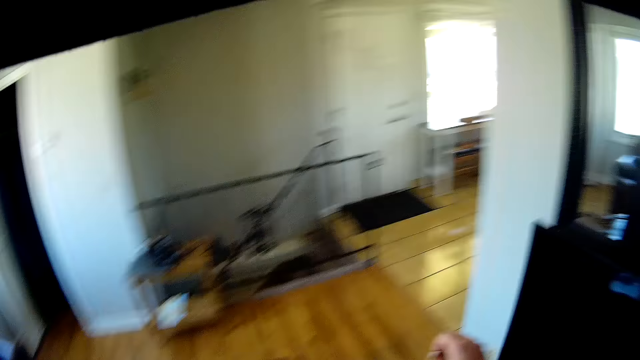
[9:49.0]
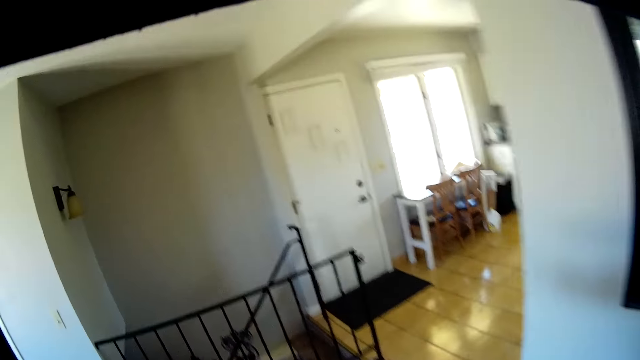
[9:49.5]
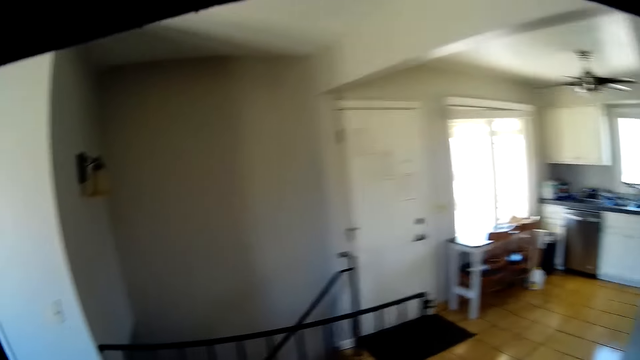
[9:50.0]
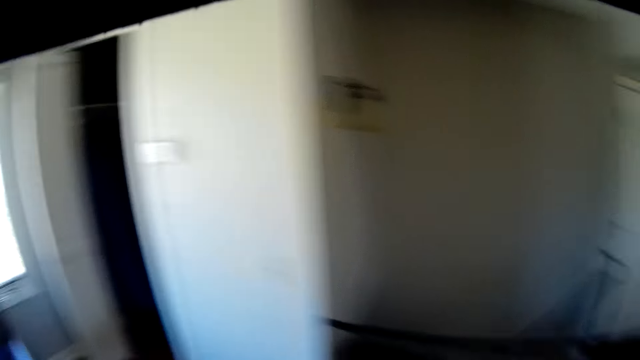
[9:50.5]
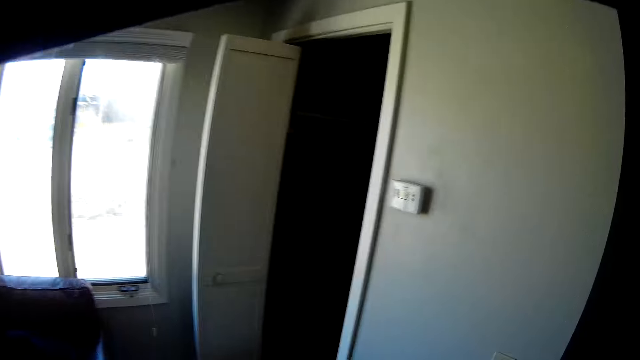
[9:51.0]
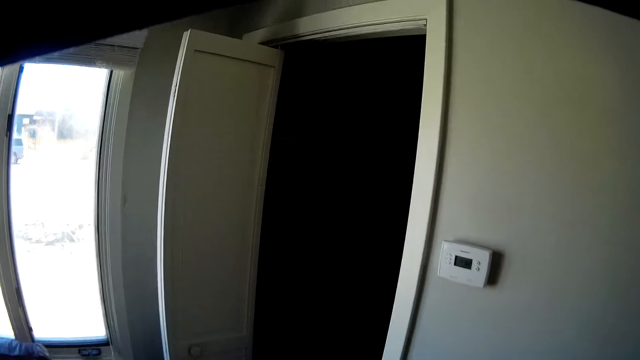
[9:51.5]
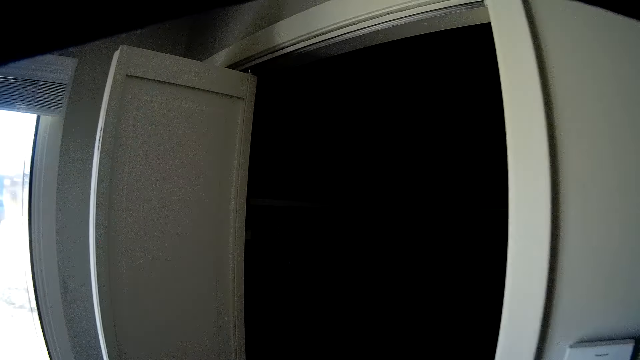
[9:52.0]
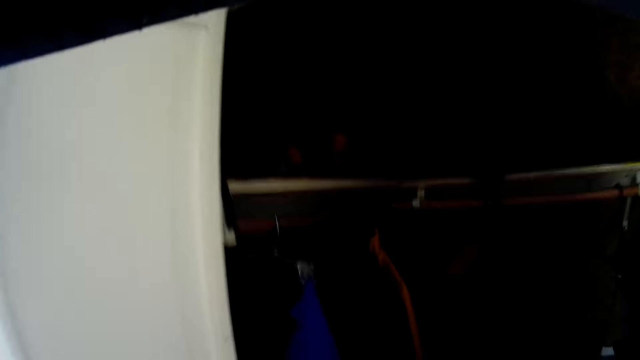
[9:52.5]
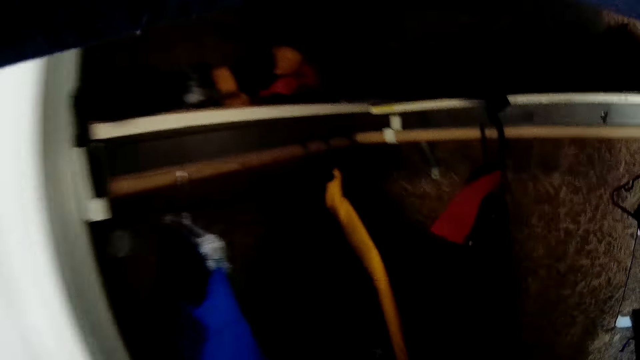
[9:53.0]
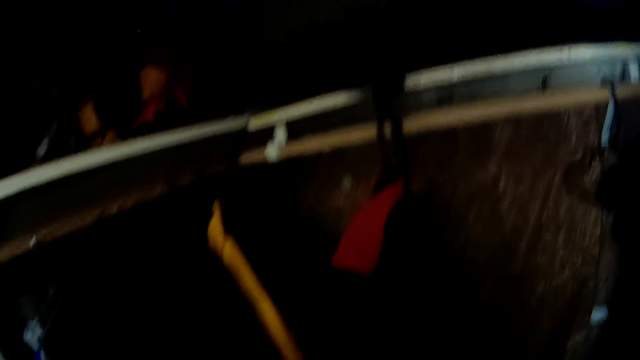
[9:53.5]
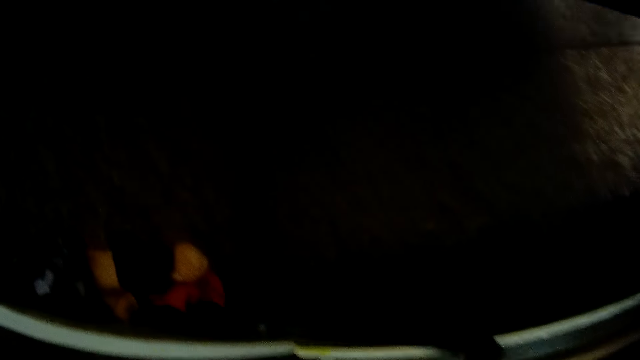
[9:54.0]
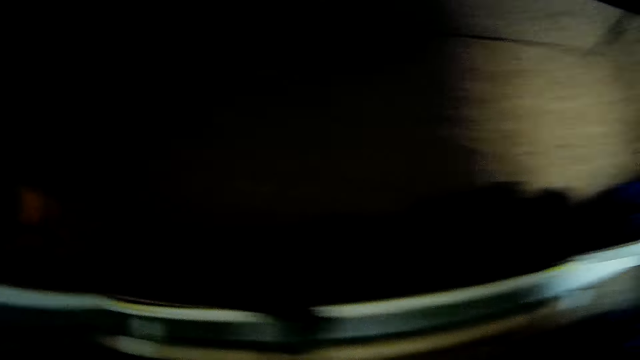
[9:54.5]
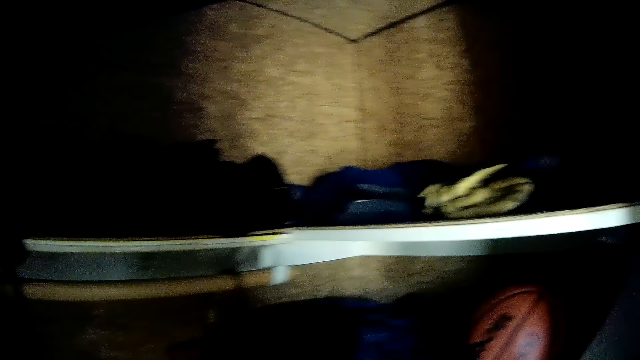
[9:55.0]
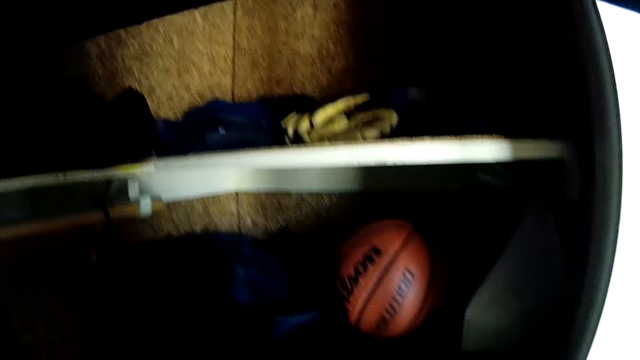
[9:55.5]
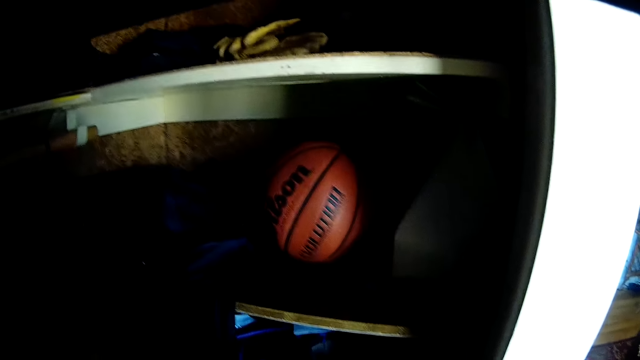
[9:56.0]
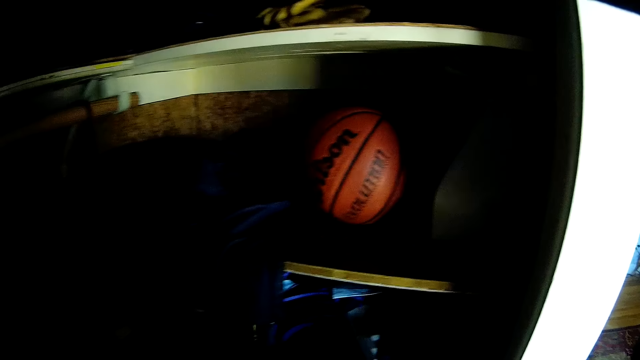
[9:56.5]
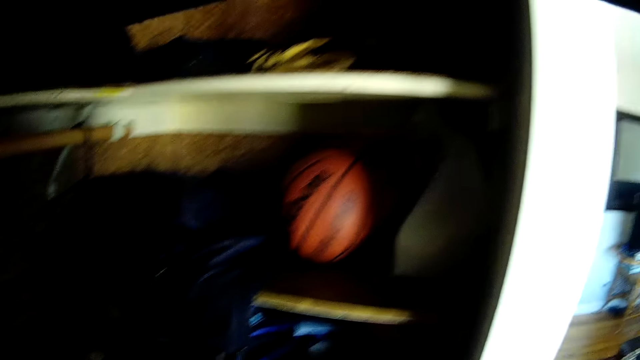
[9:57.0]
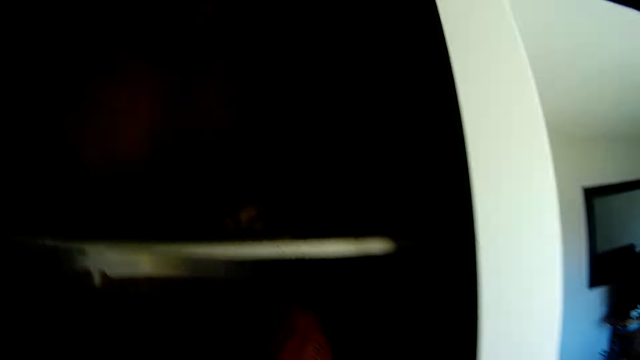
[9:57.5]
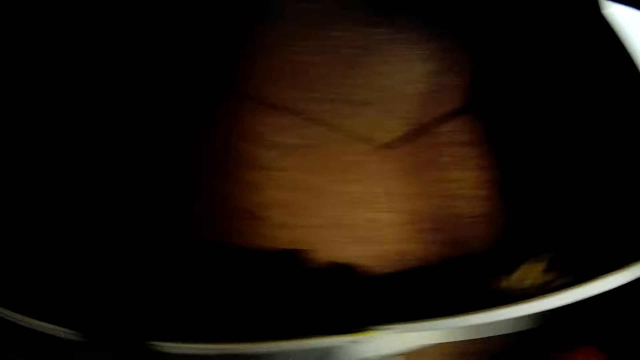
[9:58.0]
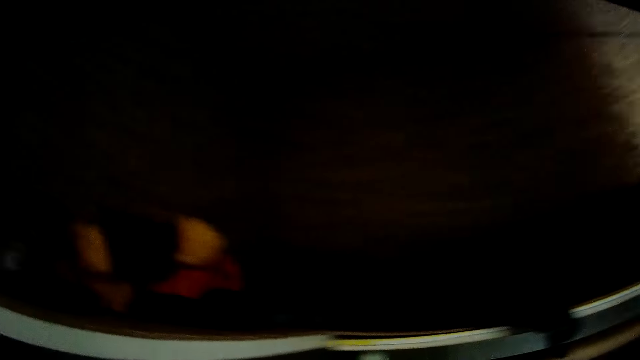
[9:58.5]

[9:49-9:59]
The camera wearer looks in the wardrobe.

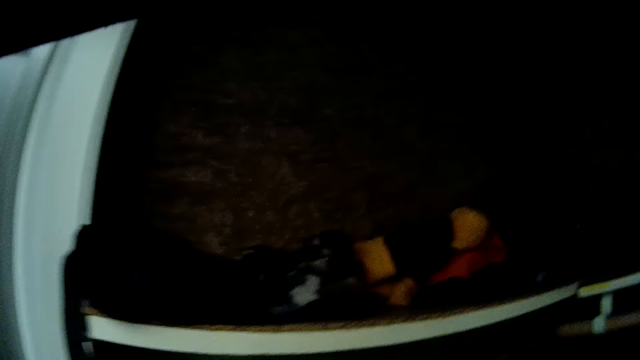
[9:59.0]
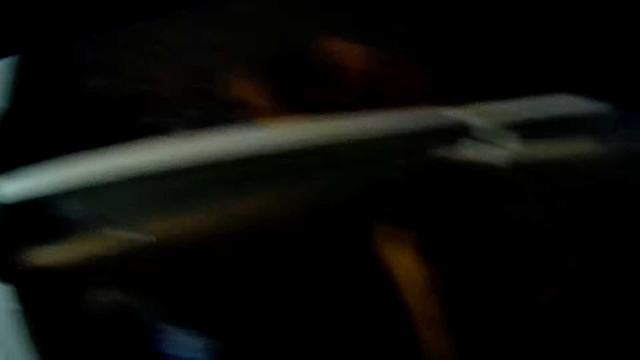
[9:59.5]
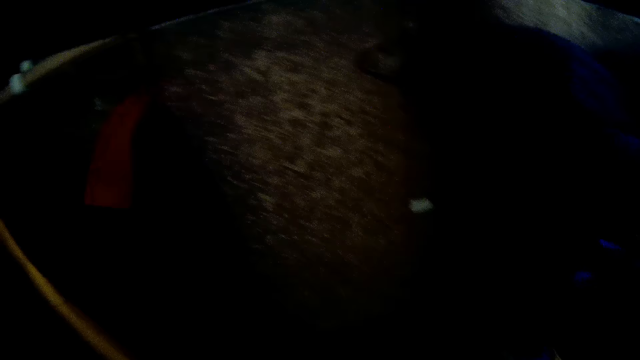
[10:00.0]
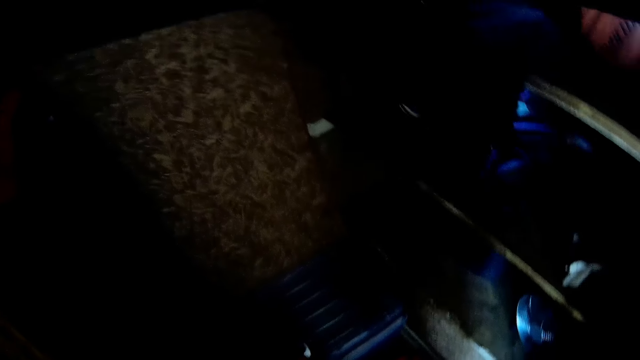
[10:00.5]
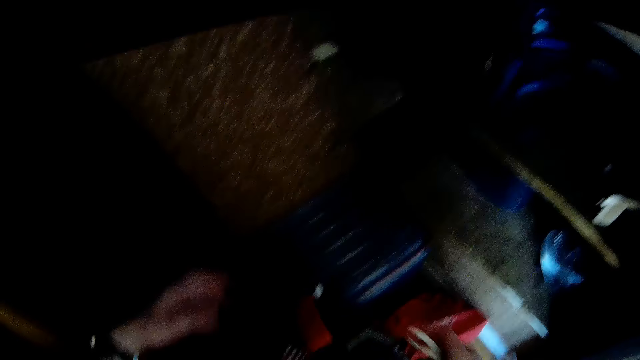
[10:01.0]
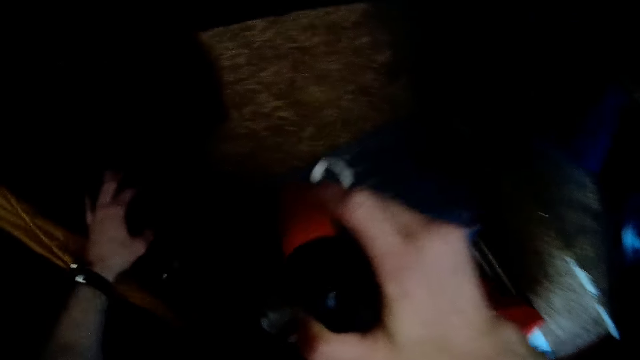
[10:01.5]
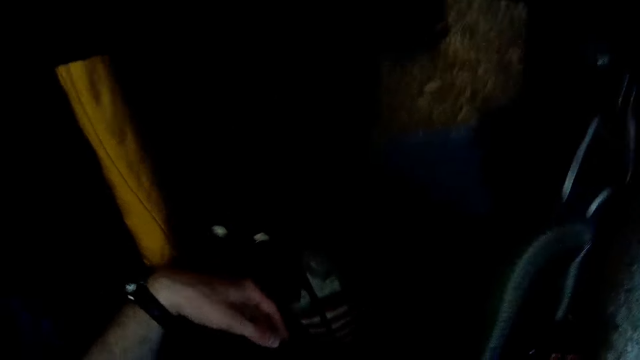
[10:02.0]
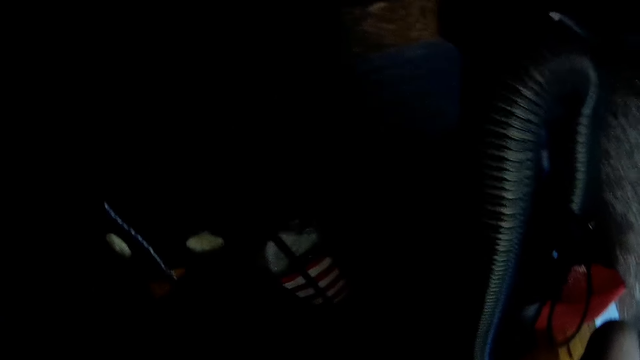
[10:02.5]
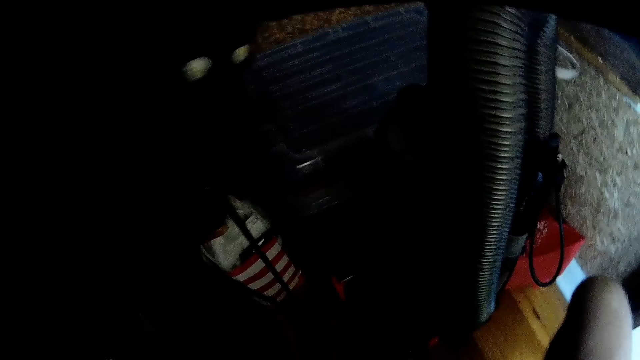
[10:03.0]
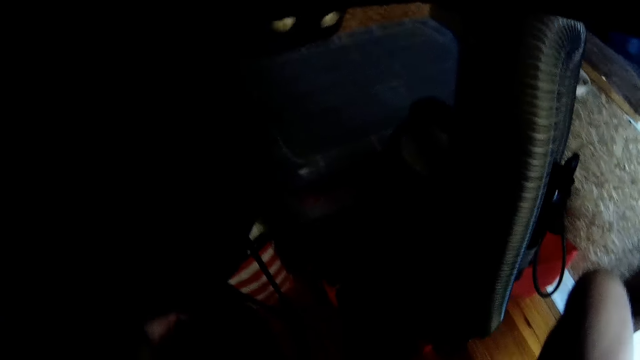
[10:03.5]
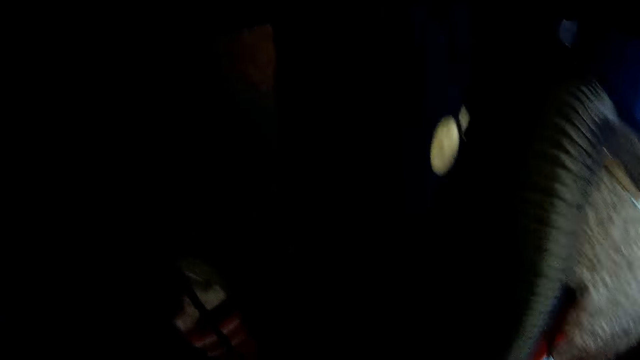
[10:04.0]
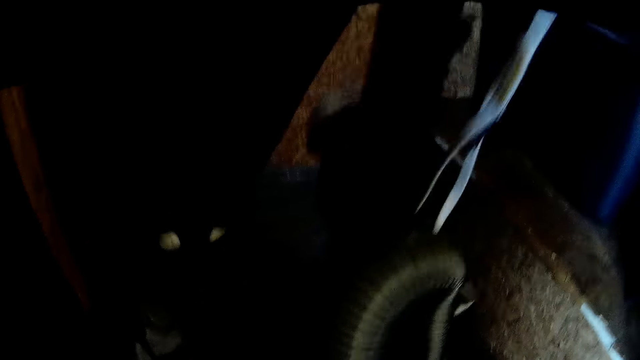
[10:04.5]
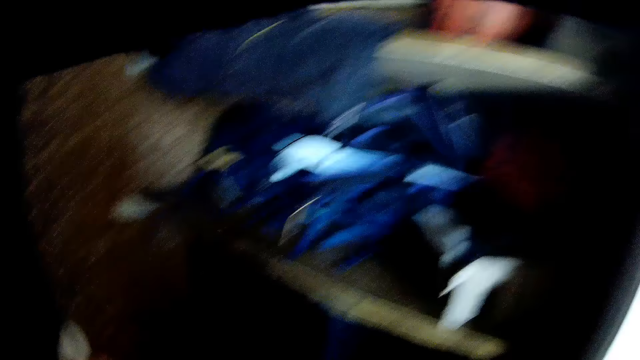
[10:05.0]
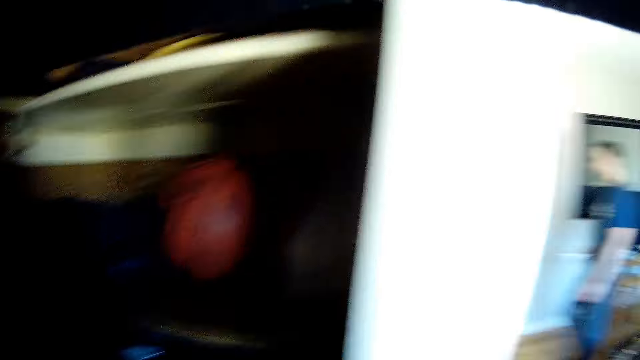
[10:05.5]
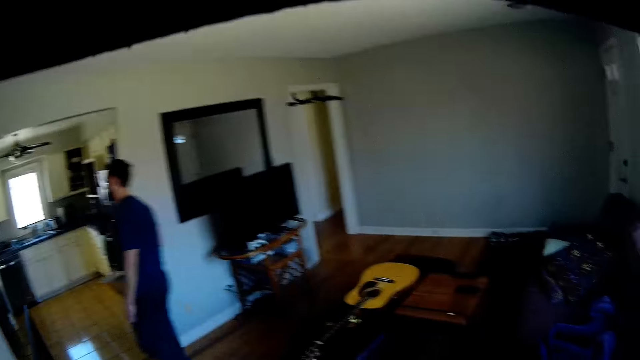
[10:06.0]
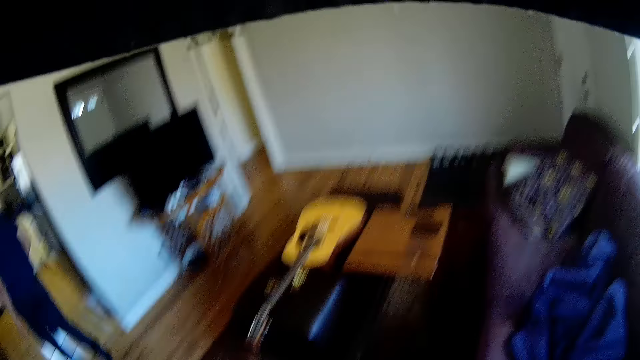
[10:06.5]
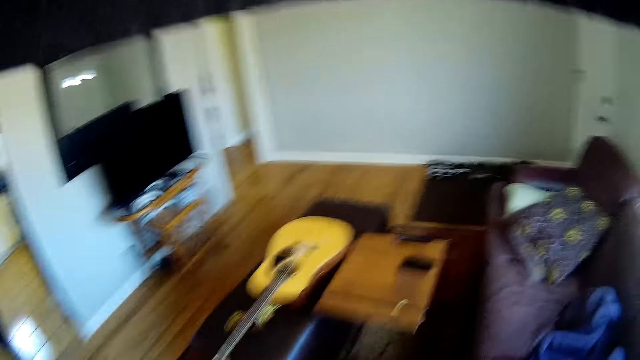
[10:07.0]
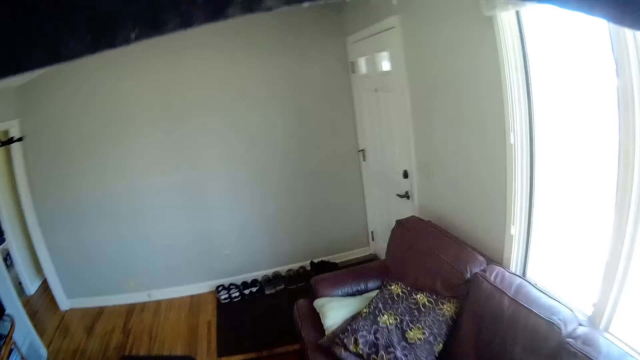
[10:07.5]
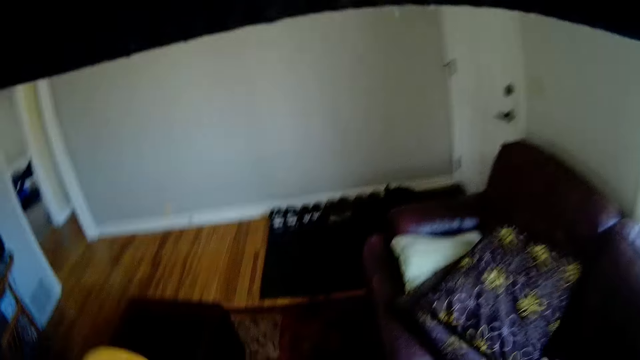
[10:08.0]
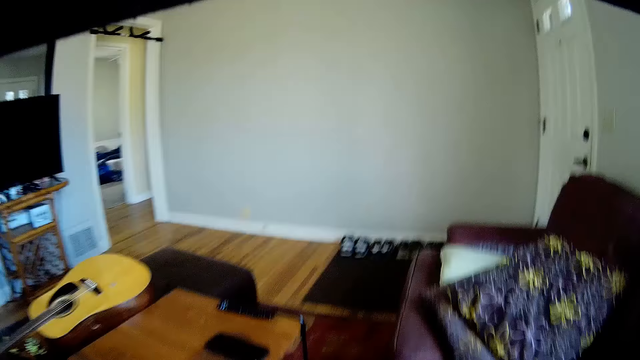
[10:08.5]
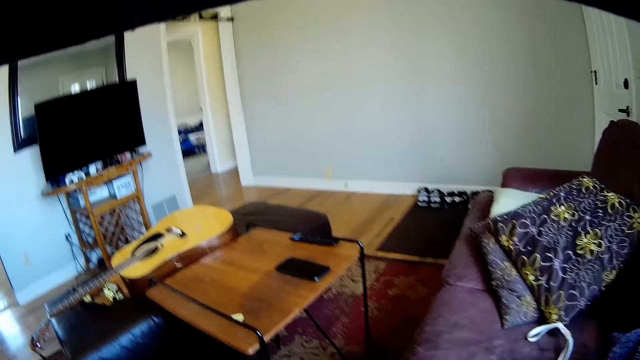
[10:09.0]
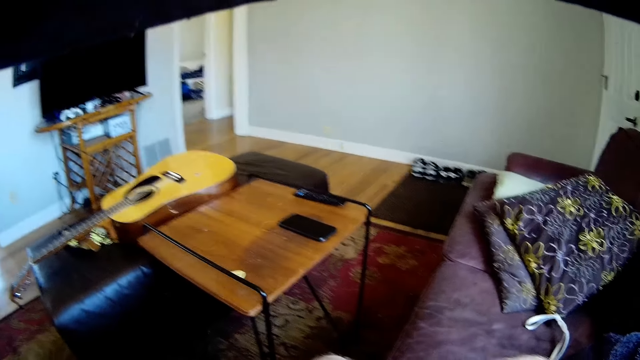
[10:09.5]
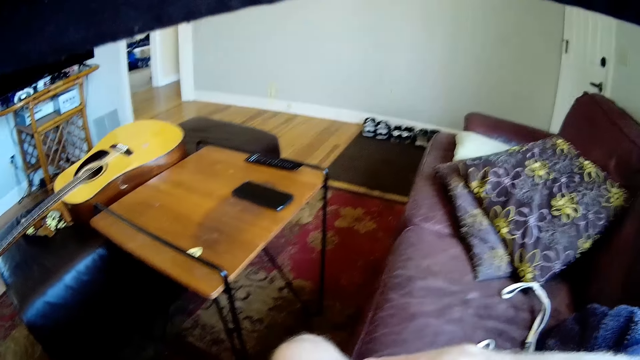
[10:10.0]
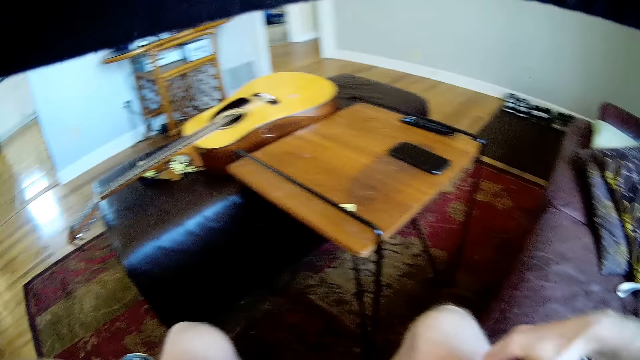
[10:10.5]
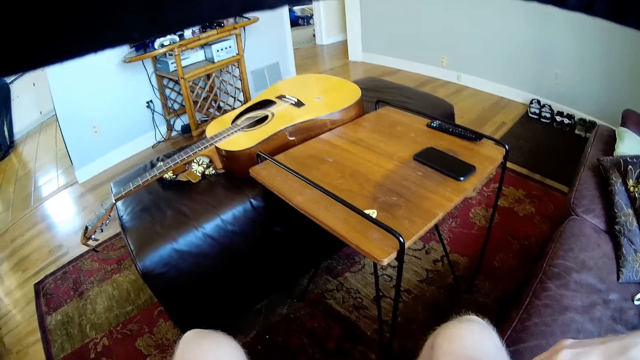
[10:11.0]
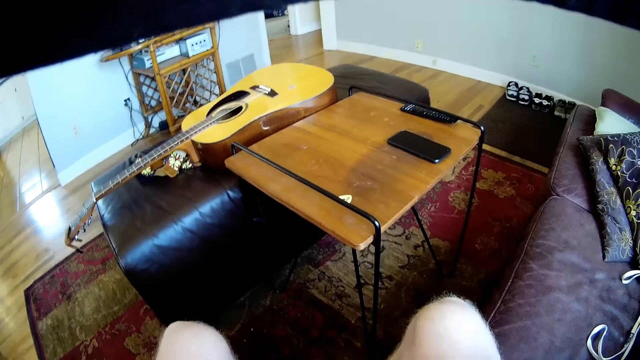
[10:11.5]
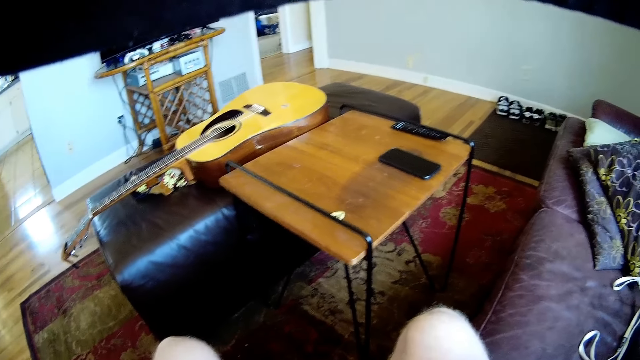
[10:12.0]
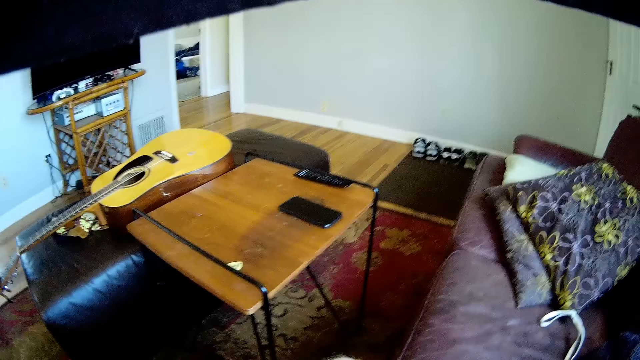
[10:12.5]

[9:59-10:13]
The camera wearer arranges some clothes in the wardrobe. They hold something. A man walks past the camera wearer. The camera wearer sits on the chair.
